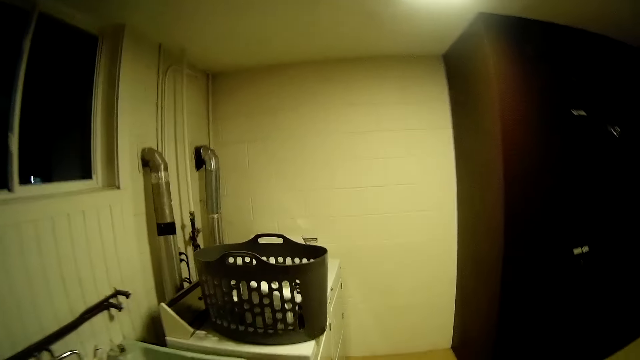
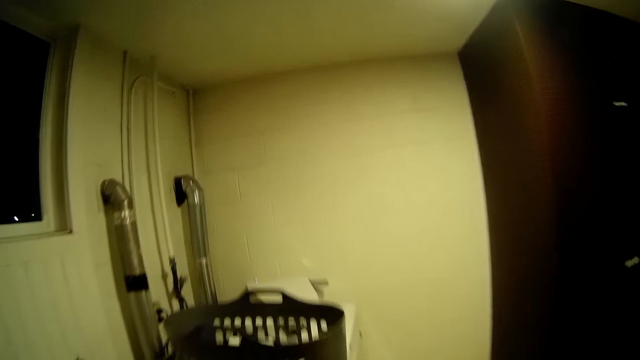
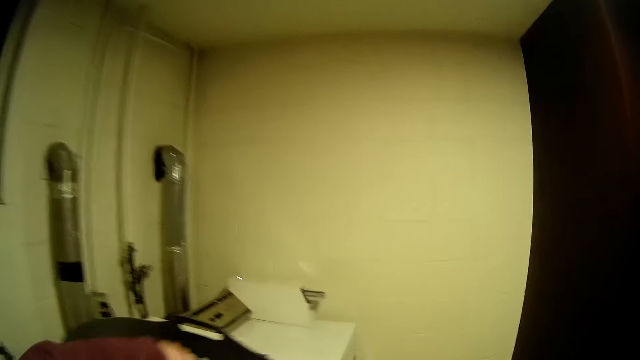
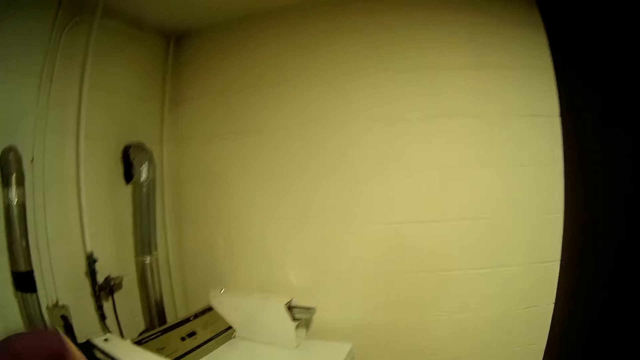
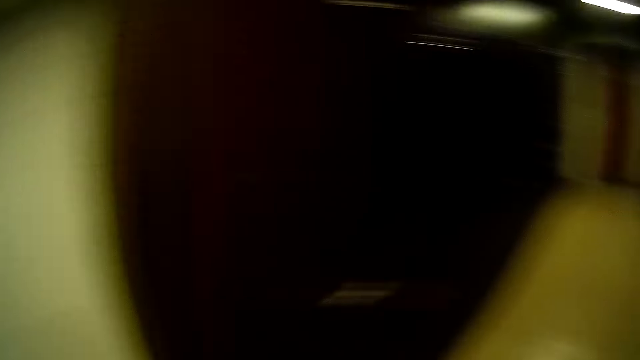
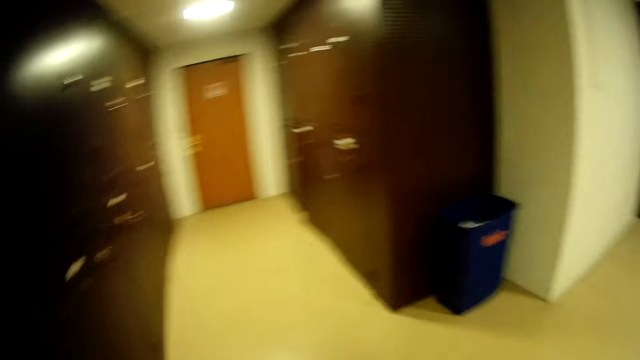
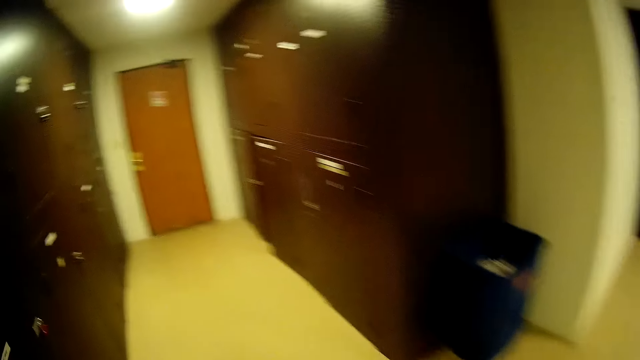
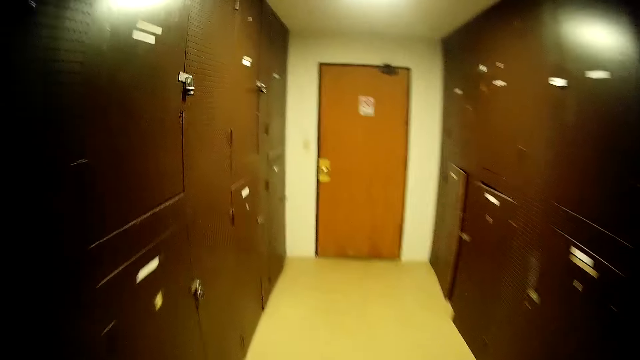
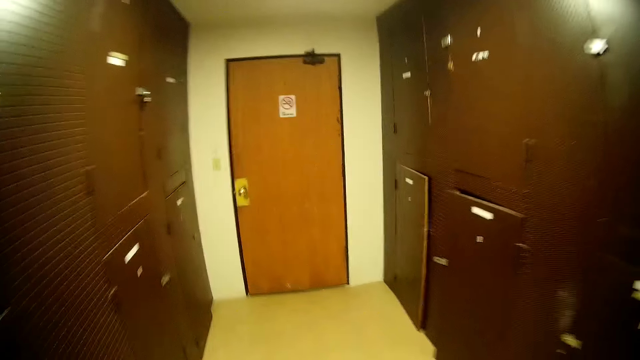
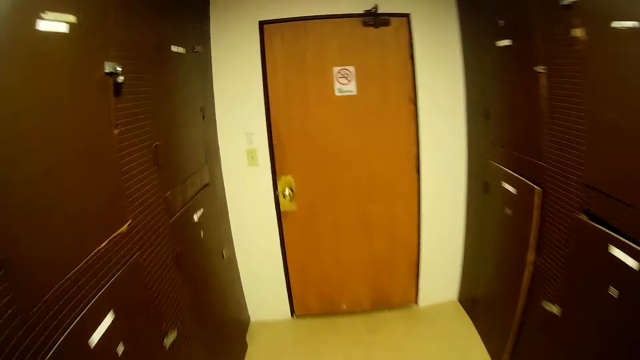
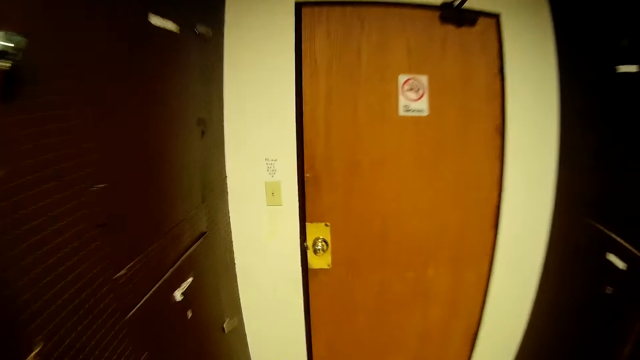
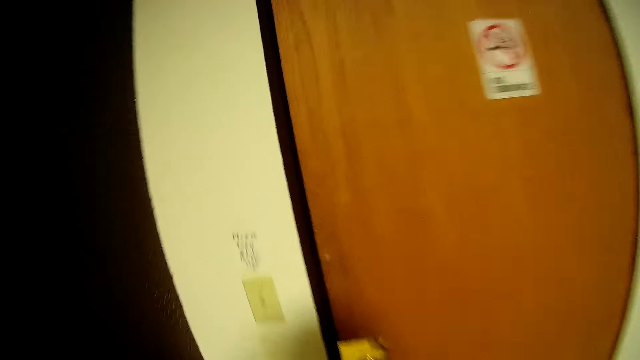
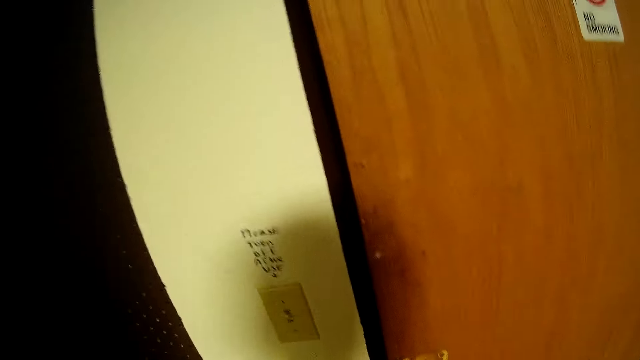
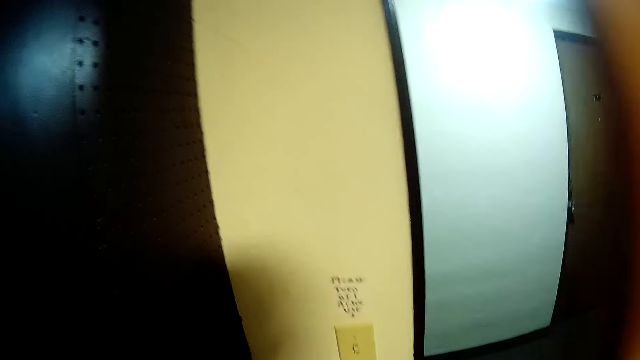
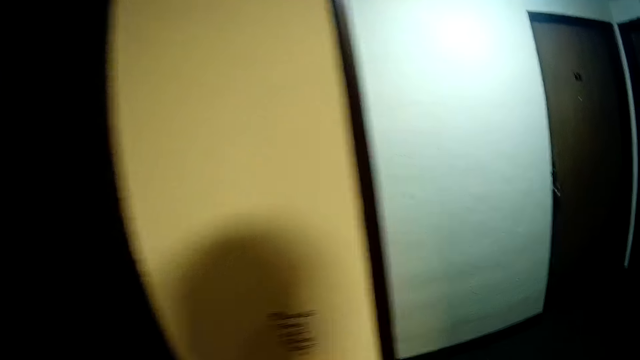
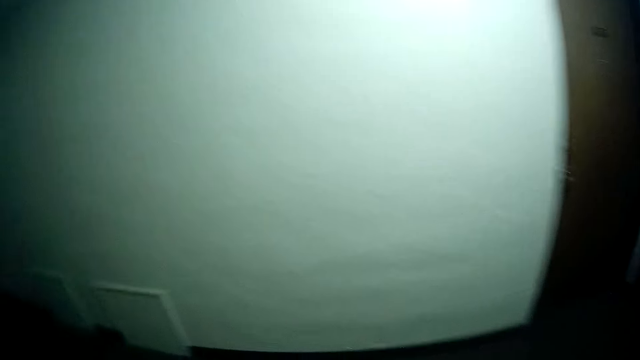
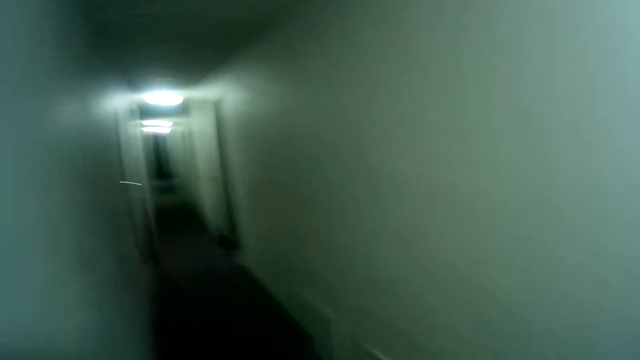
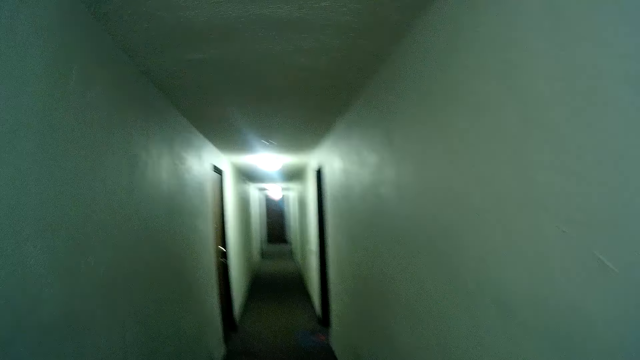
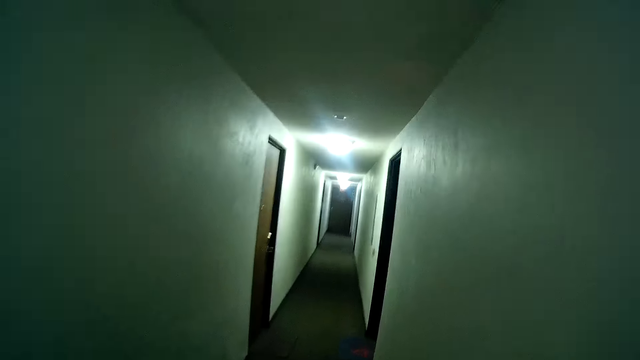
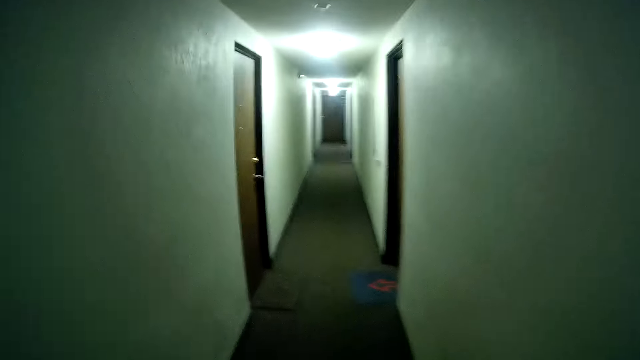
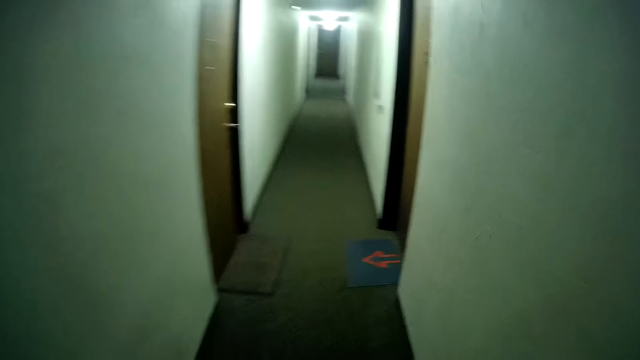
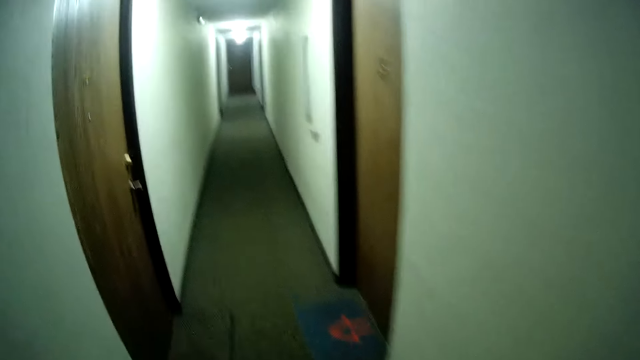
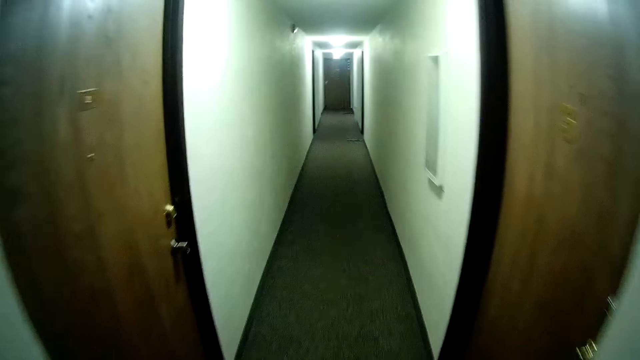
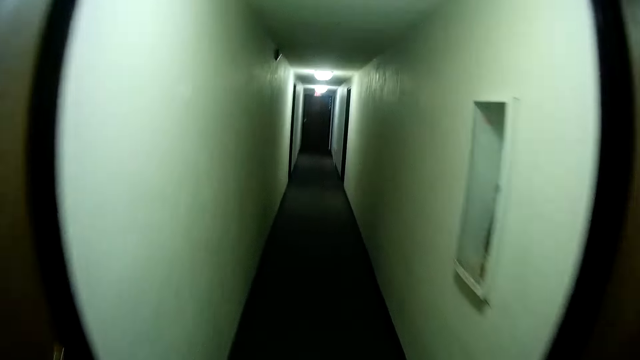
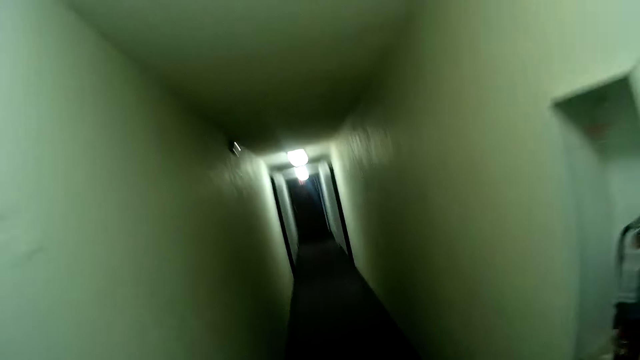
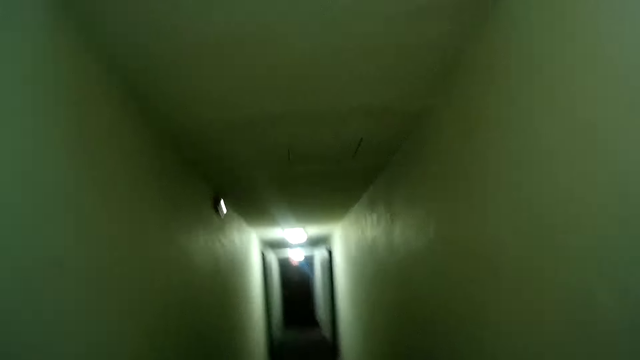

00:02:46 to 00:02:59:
The camera wearer picks another piece of clothing from the laundry basket. They pick a basket. They walk out of a laundry room. They walk down a hallway. They walk to the left side of the laundry room.

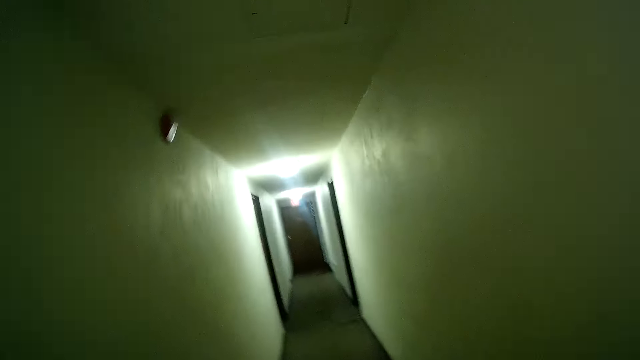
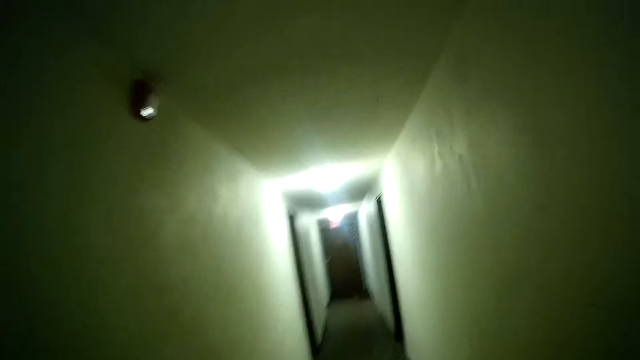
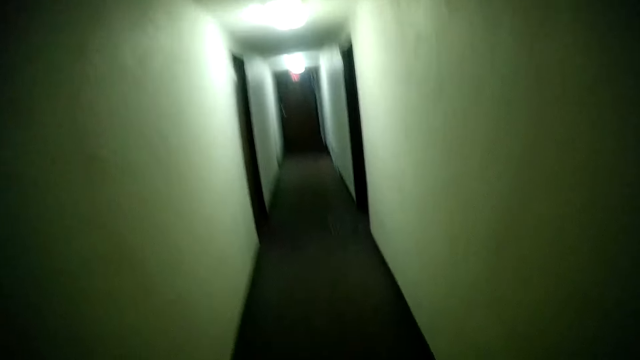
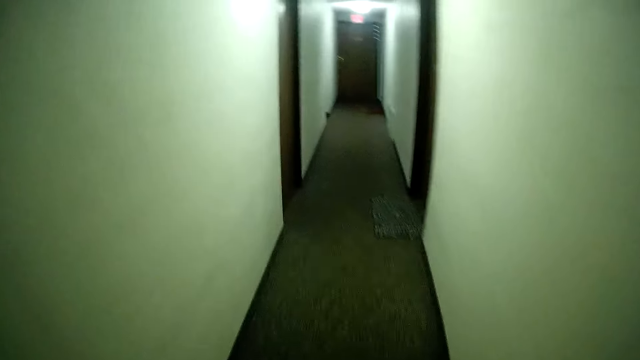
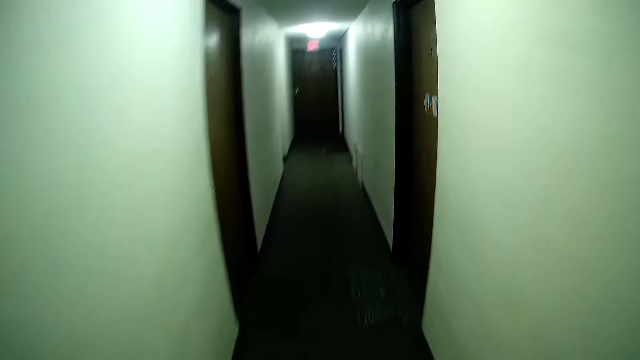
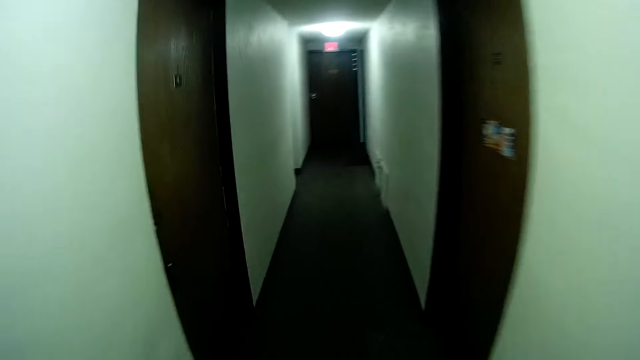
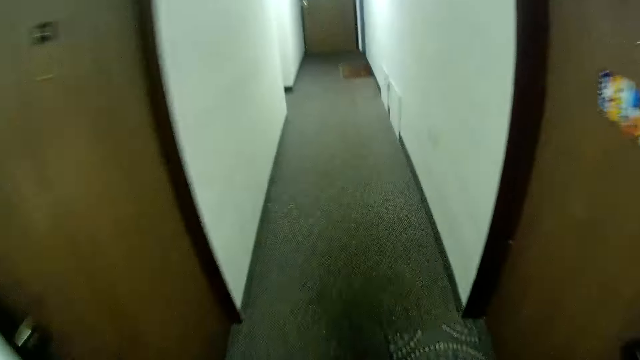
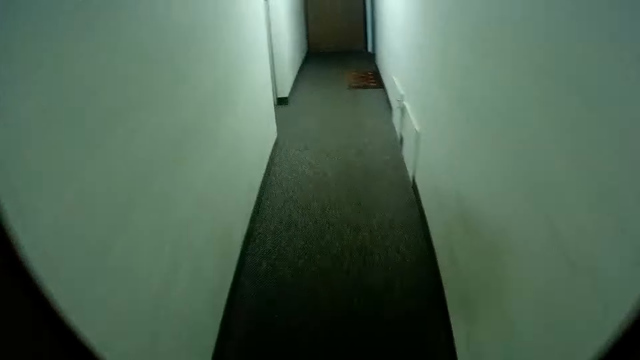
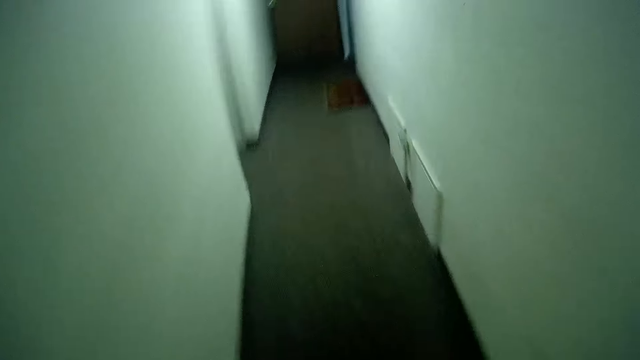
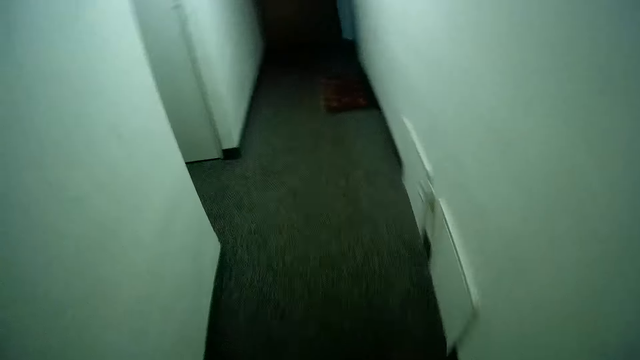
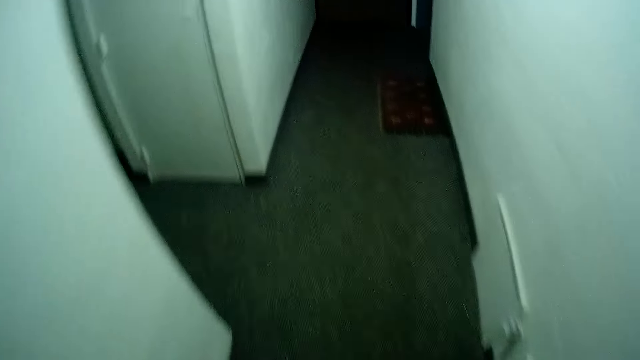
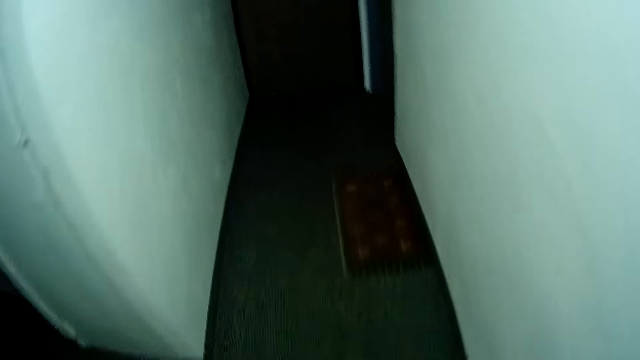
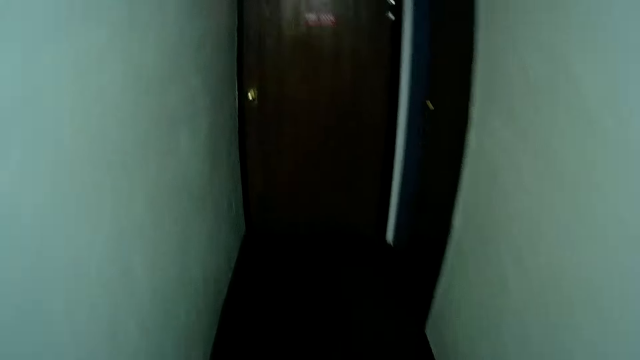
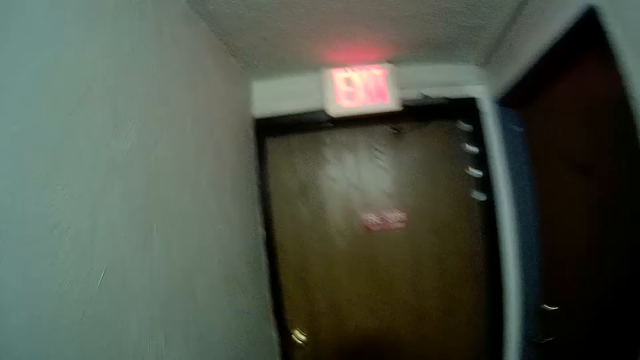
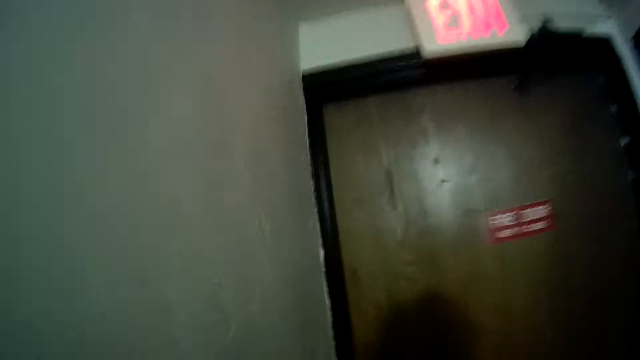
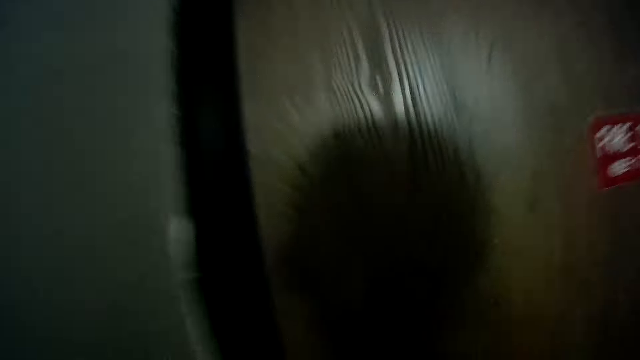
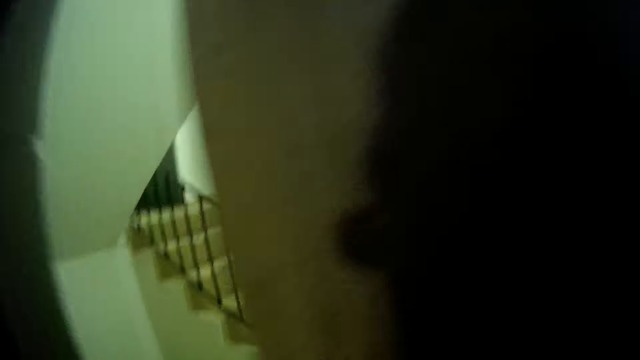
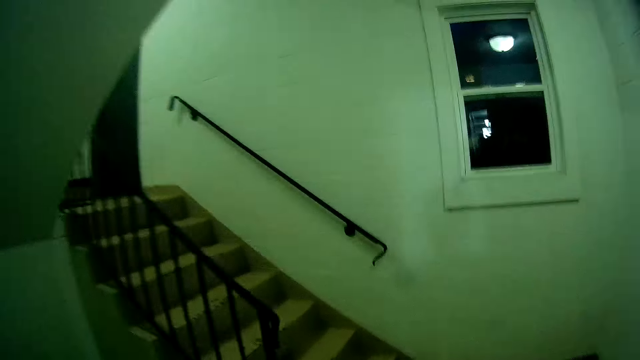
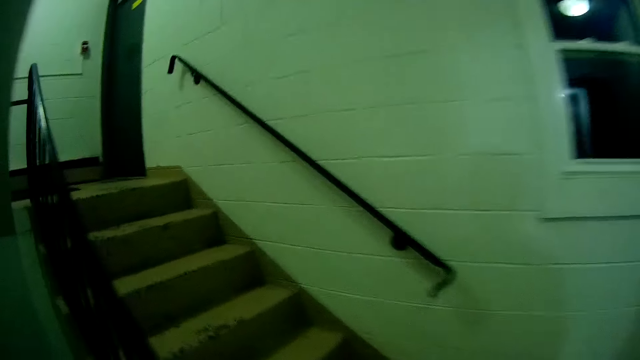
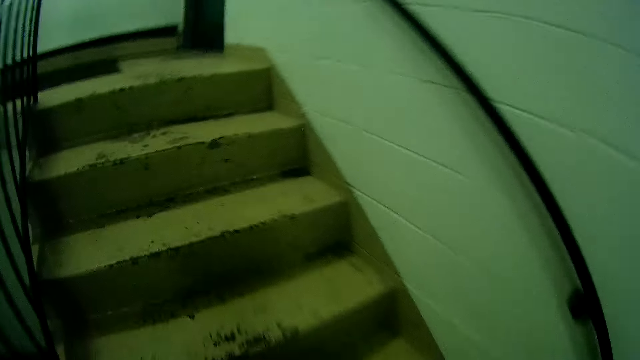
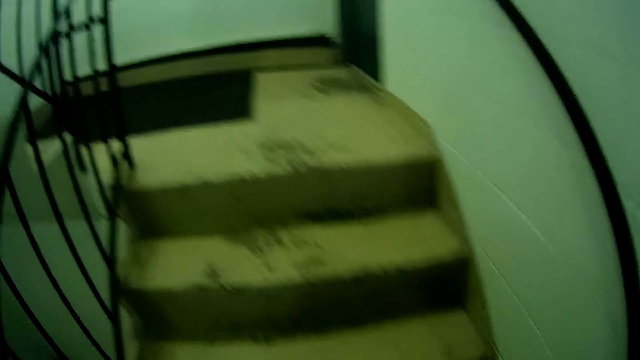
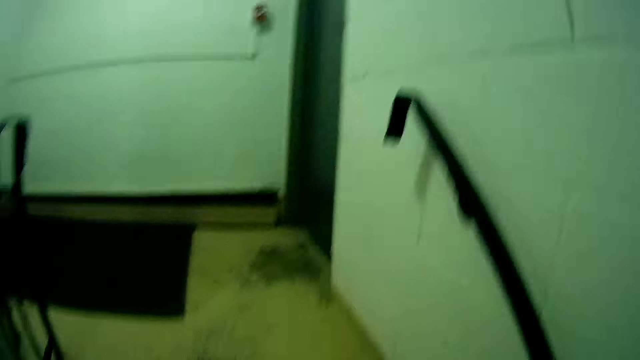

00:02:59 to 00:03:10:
The camera wearer opens a door. They walk out of the room through the exit door. They walk up a stairwell.
